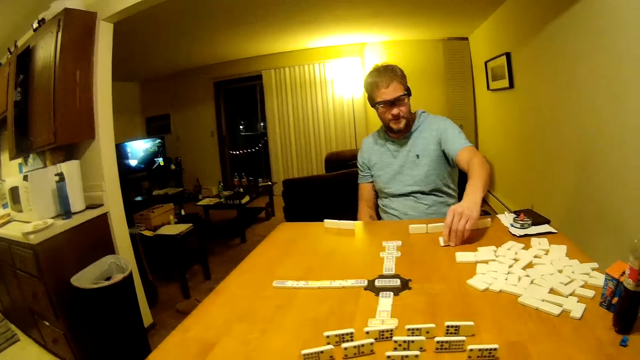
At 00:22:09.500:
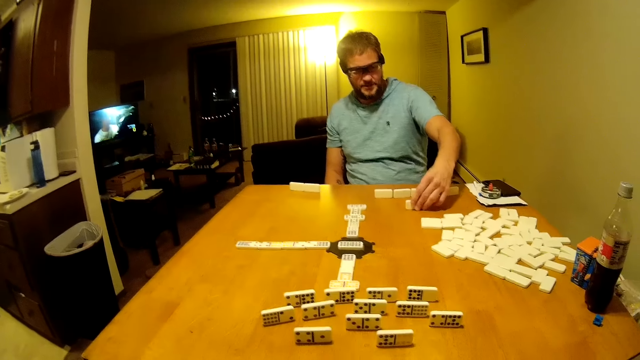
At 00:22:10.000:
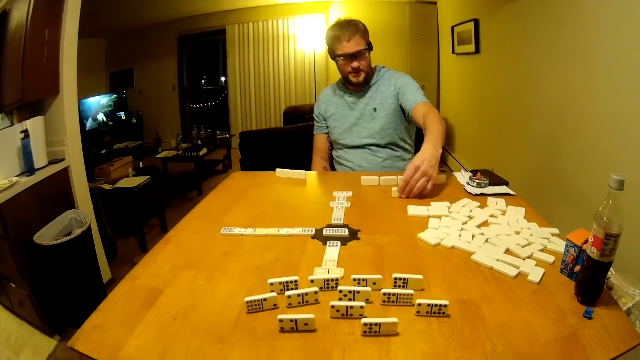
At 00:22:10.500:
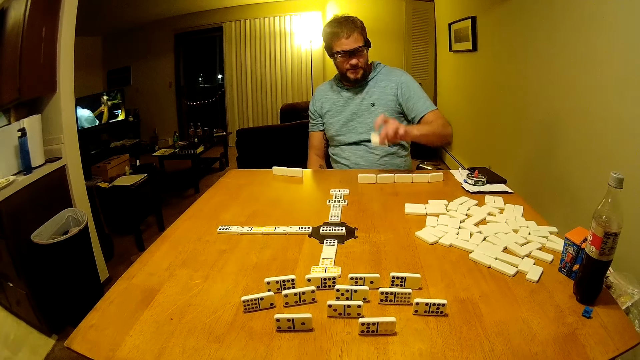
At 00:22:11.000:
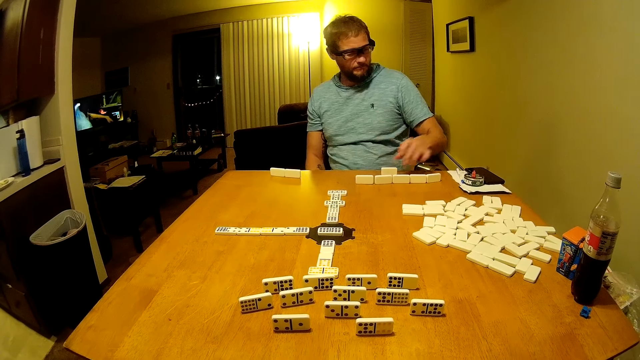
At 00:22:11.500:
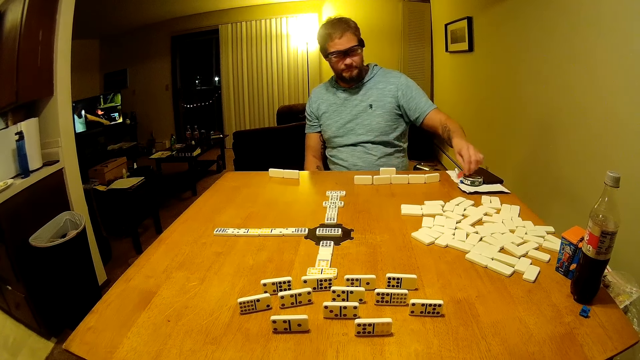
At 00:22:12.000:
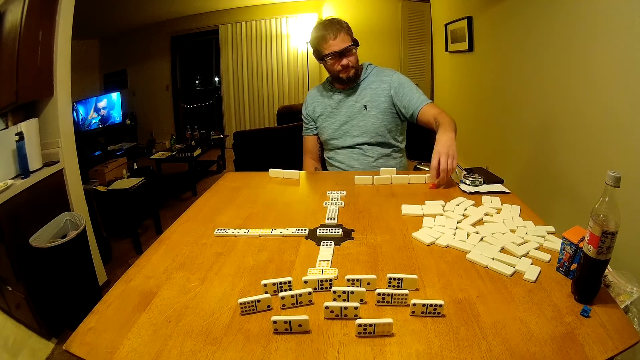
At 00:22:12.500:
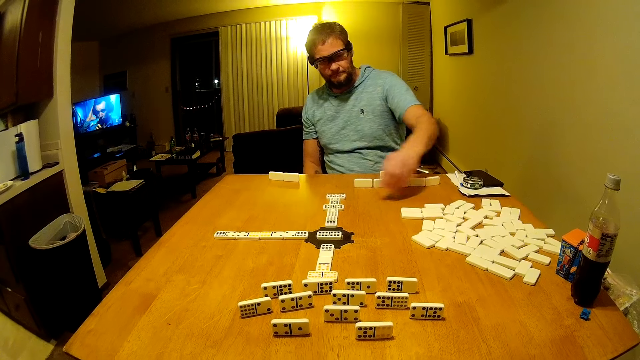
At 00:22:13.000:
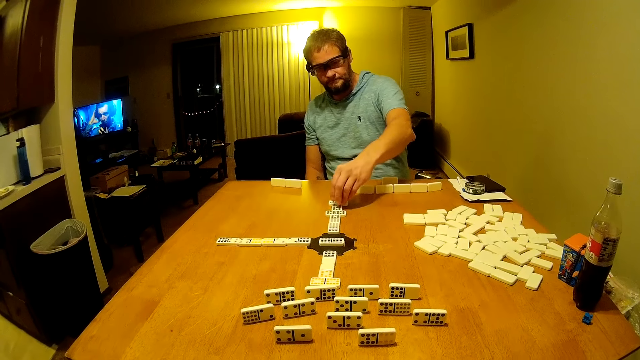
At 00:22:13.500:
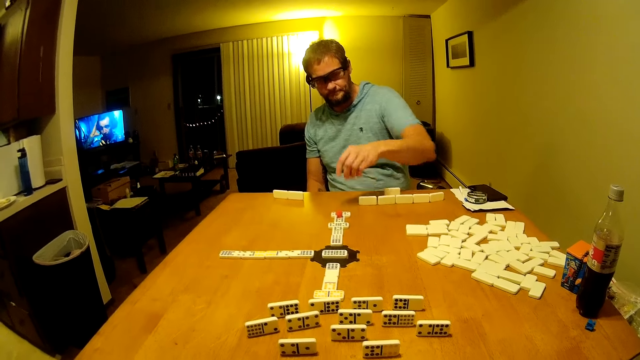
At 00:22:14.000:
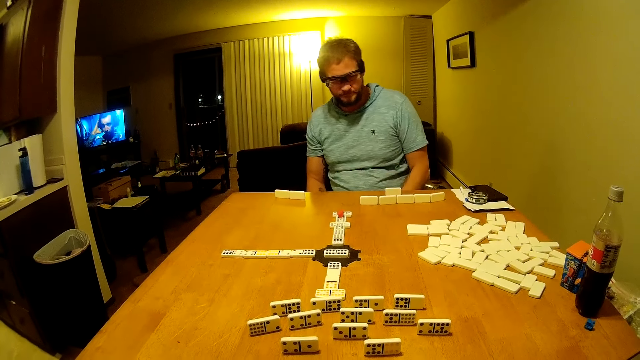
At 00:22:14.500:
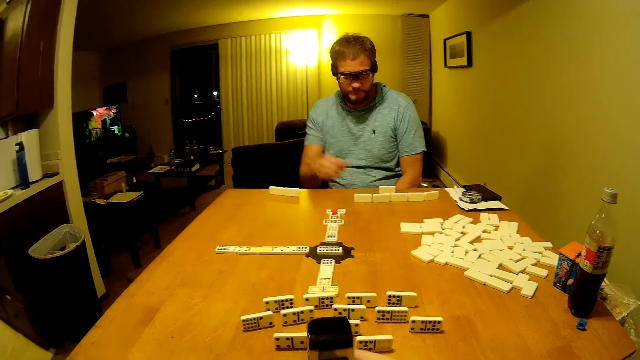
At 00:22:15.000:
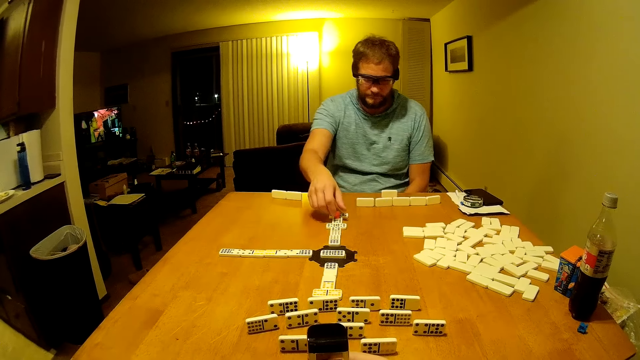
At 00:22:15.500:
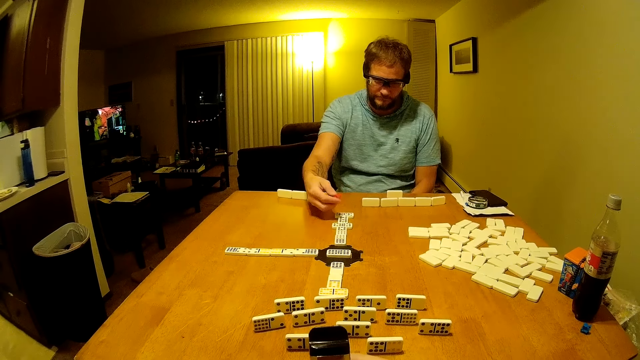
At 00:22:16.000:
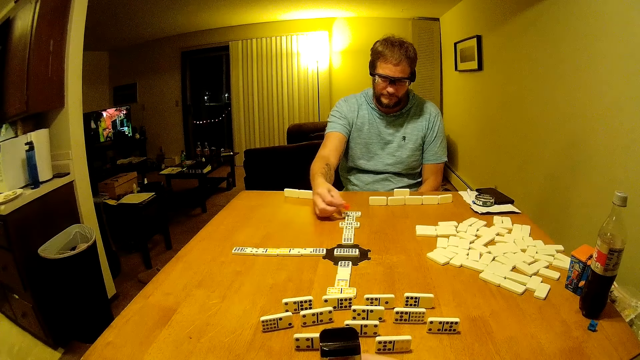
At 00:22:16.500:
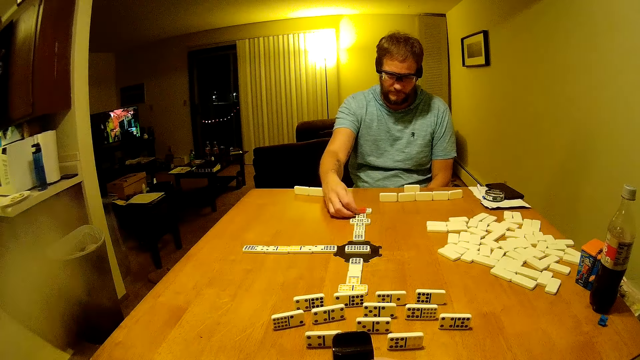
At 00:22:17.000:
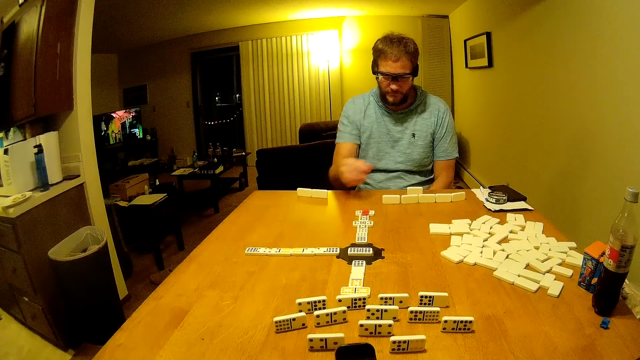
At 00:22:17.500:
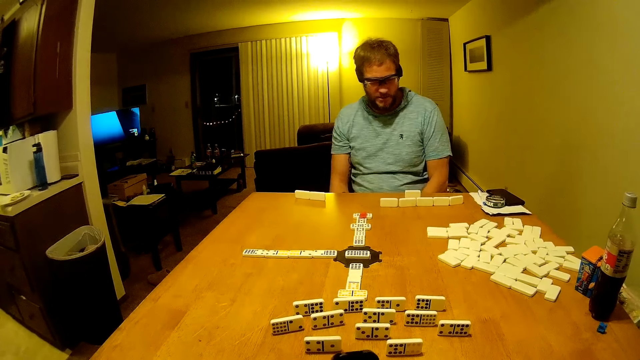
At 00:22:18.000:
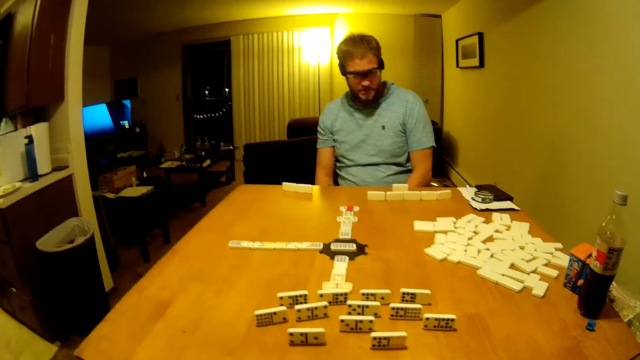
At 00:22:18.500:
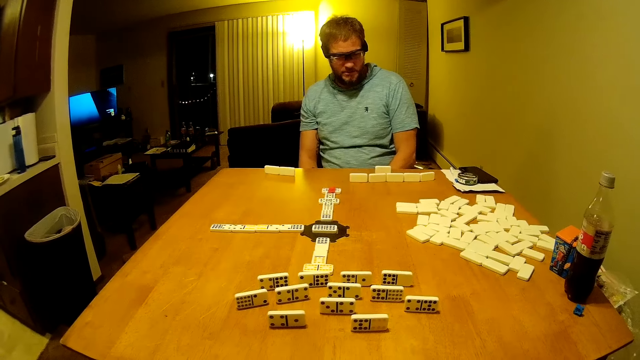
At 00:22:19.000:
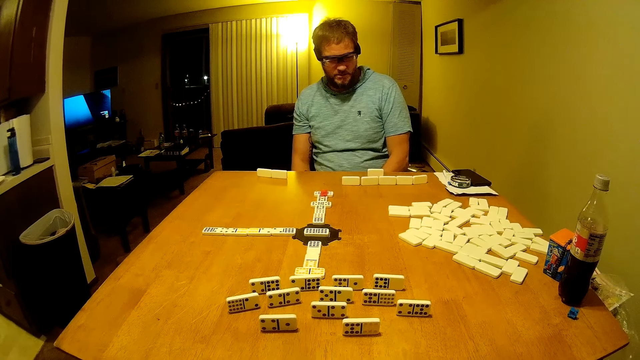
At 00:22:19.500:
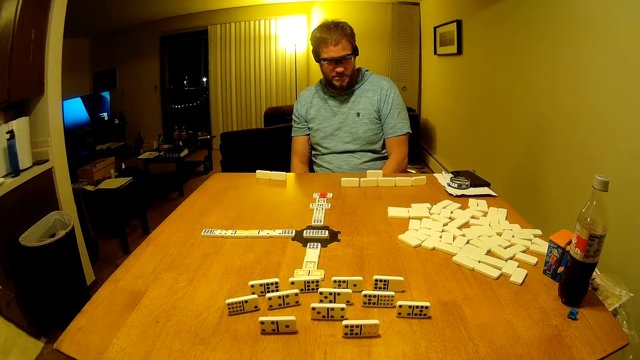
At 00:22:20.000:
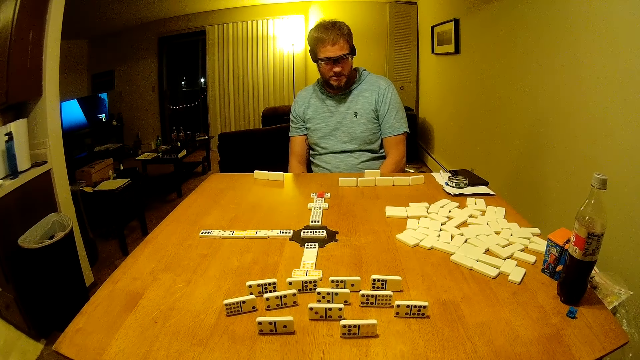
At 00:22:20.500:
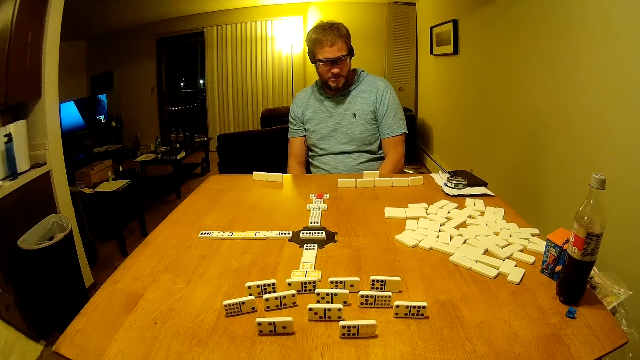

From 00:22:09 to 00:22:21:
A man picks a word board game from the table. The man picks the domino piece and places the domino piece on the table. The man places the word board on the table. The man pushes the domino piece. The man picks the domino piece or red object. The man places the domino piece on the other piece. The camera wearer places the red object on top of the word boards. The man looks around. The camera wearer holds the electronic cigarette. The man turns the domino piece. The man looks around. The camera wearer vapes the electronic cigarette.

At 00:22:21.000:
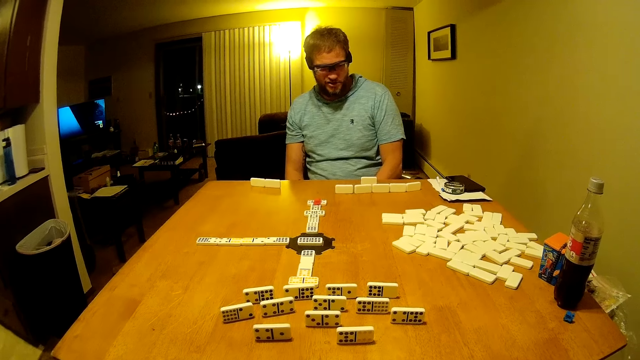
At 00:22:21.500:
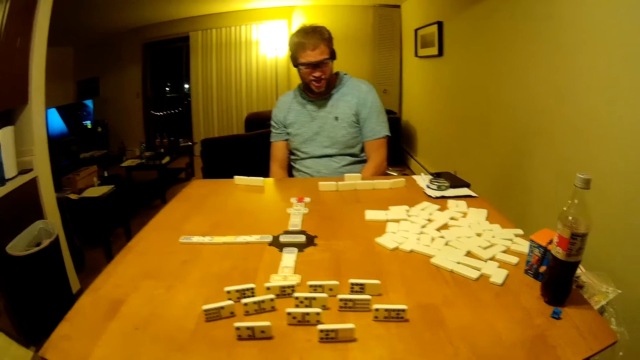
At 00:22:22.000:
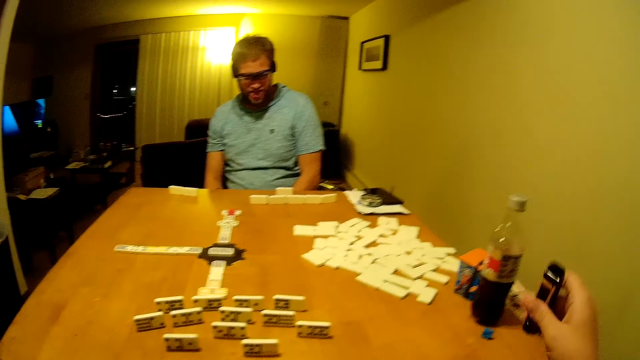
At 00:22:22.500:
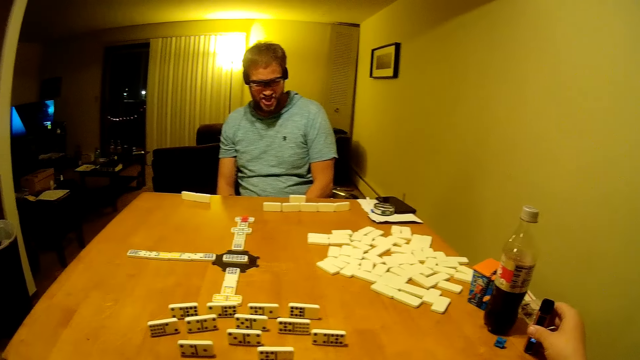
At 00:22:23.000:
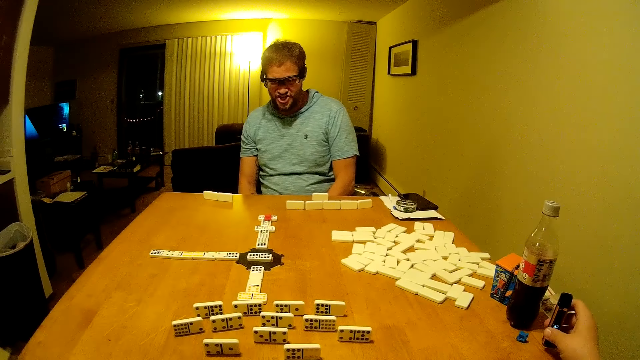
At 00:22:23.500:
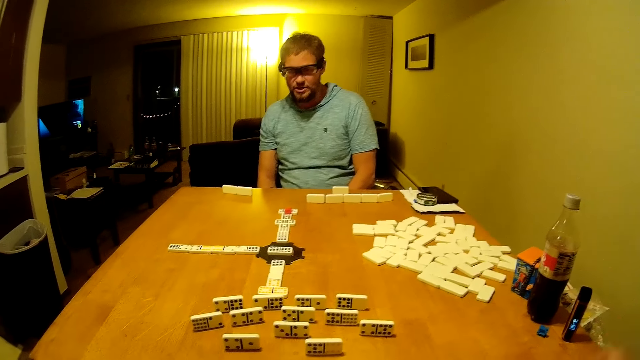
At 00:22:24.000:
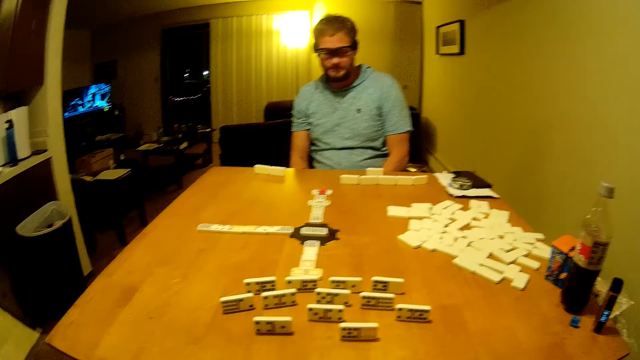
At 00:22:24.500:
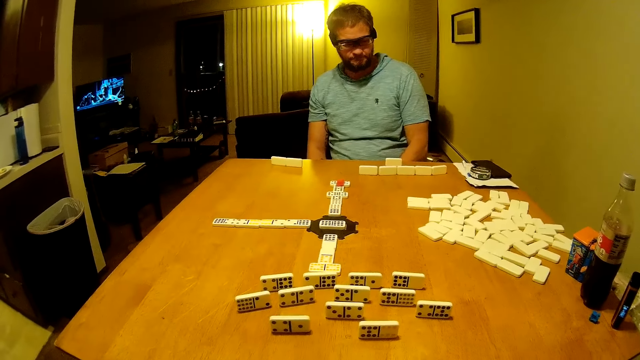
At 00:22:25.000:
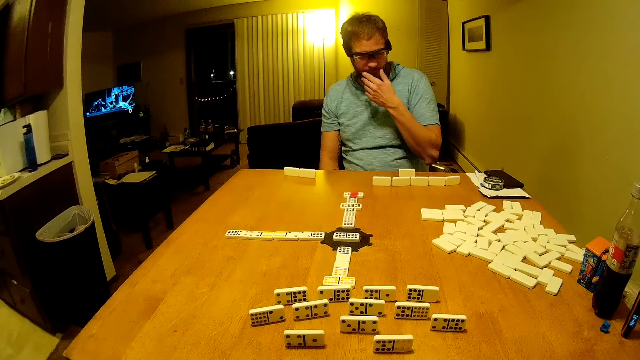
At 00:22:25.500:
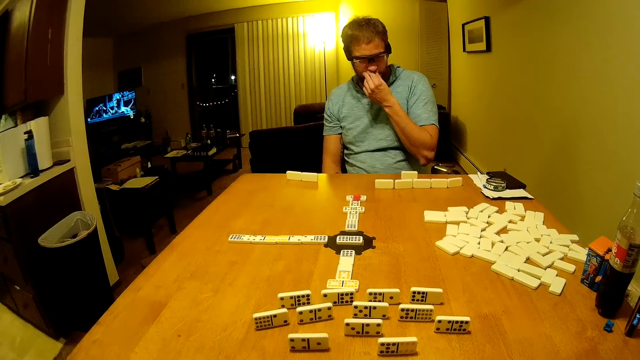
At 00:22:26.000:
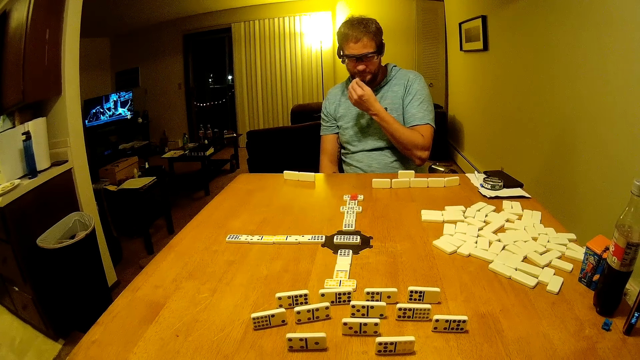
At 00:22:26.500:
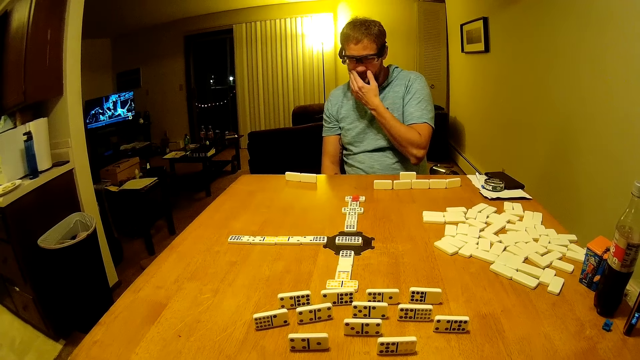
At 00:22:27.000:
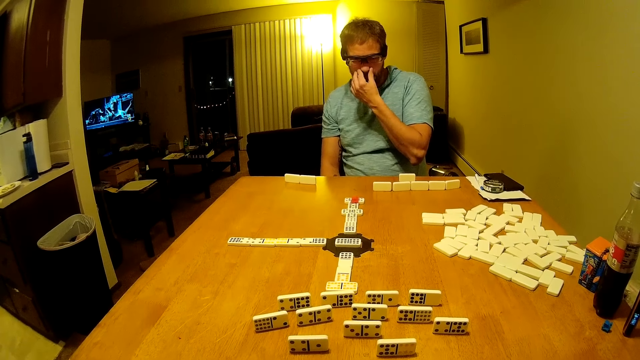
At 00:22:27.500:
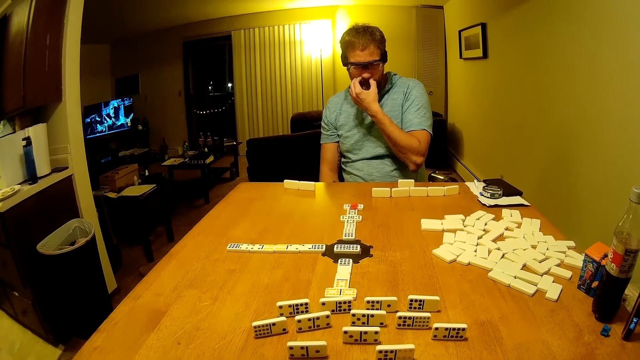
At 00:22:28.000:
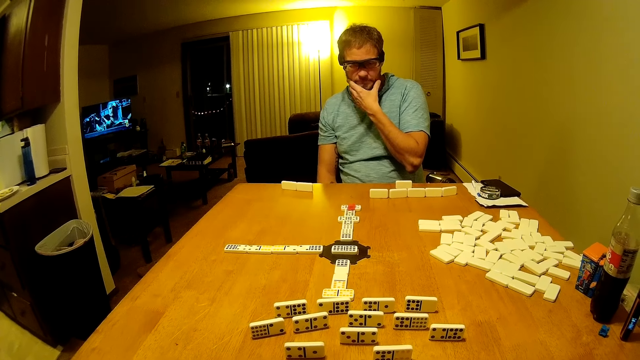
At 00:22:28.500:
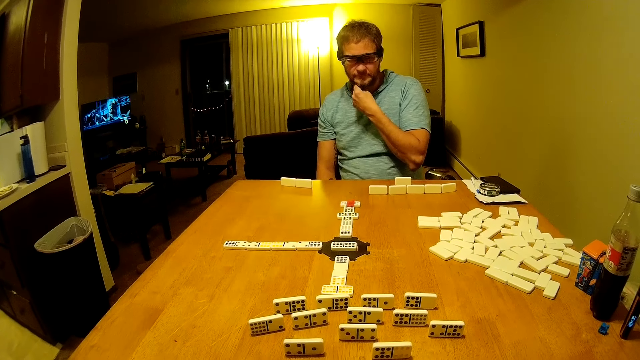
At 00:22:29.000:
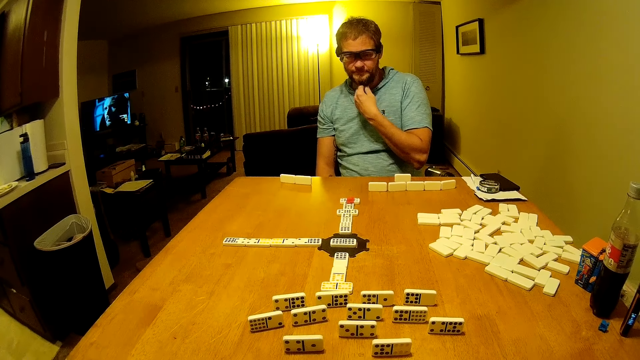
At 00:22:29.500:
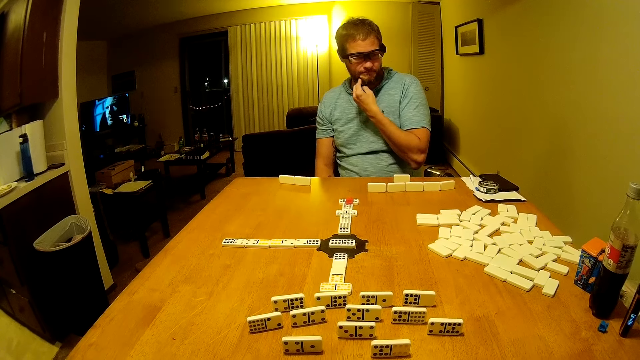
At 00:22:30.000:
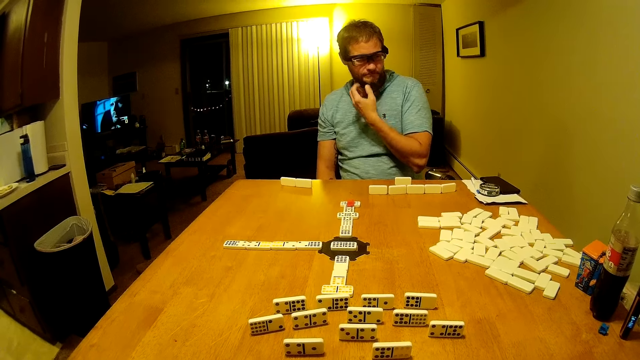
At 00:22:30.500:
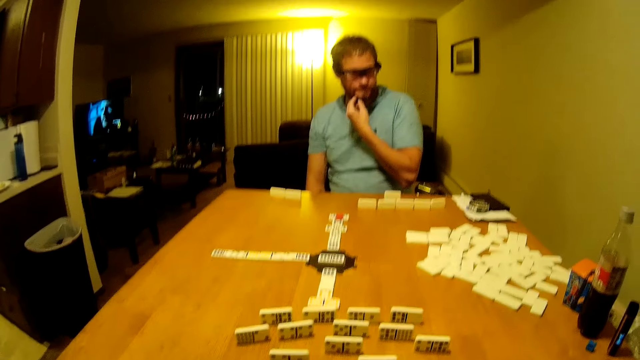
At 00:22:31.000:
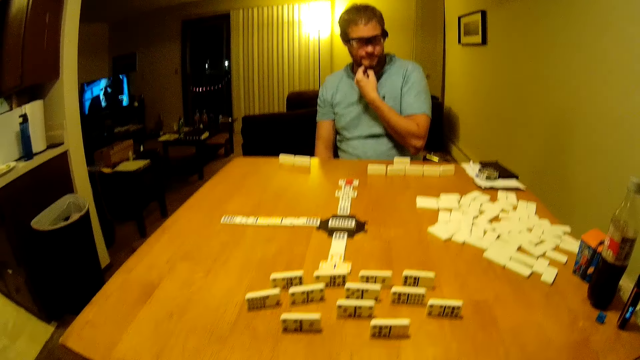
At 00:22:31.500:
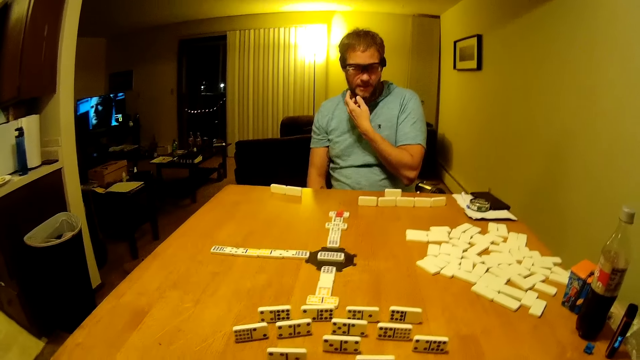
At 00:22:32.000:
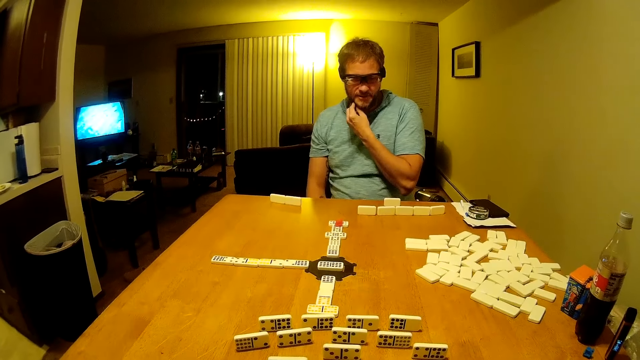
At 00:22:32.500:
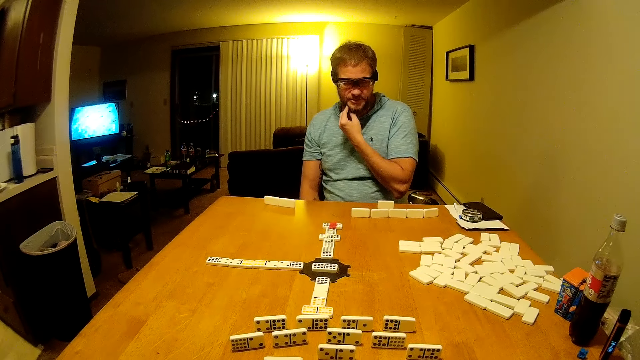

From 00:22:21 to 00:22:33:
The camera wearer places the electronic cigarette on the table. A man rubs the nose. The man touches the beard and scratches the beard.
